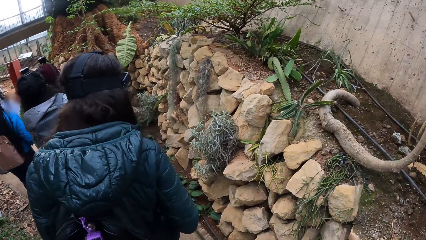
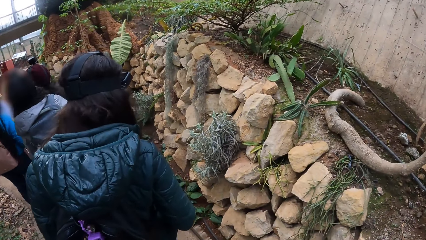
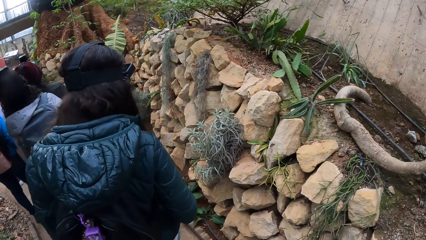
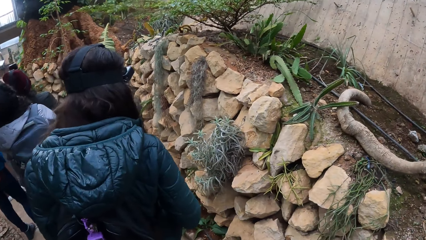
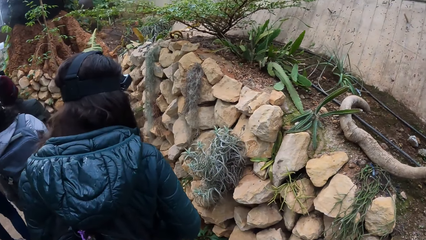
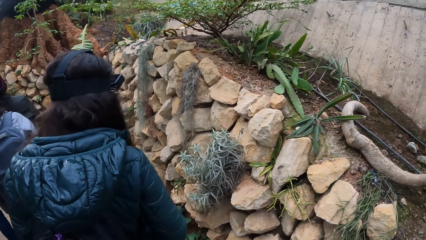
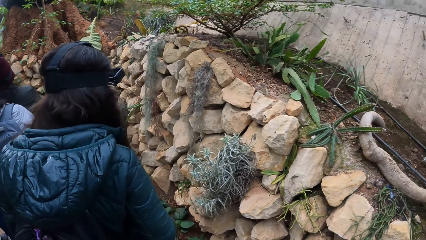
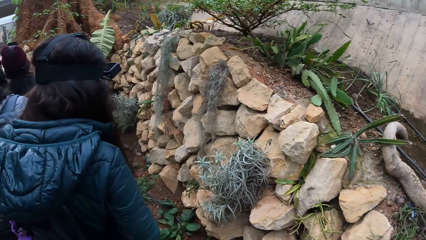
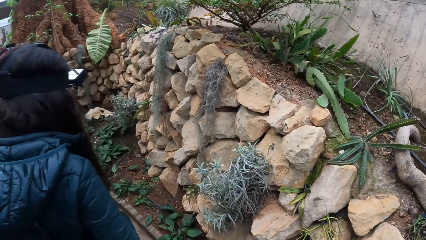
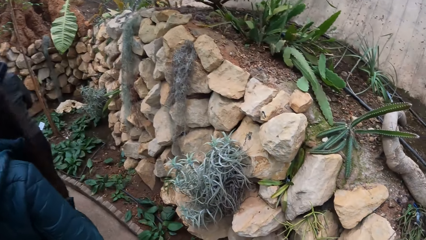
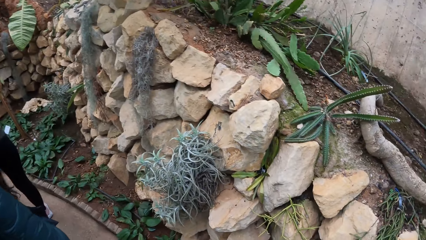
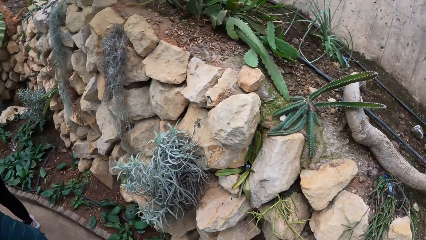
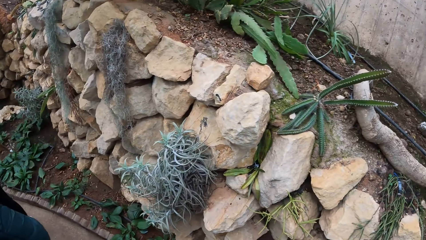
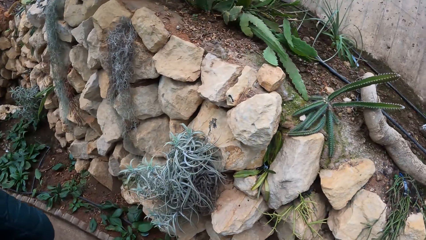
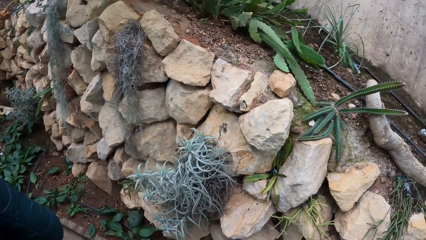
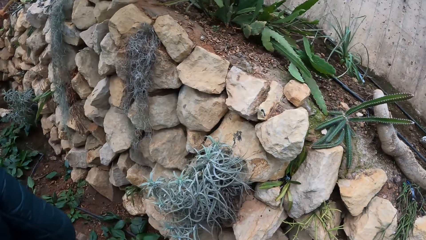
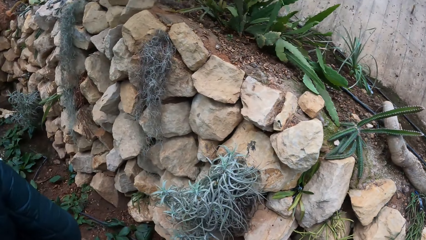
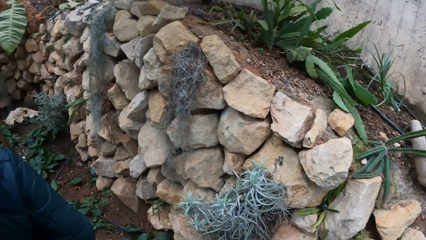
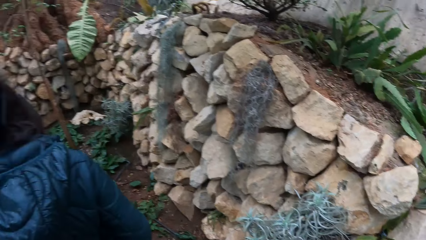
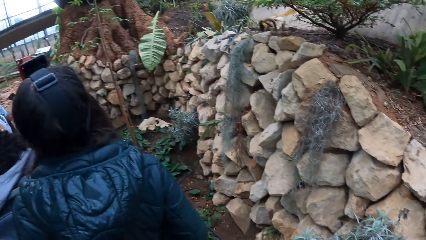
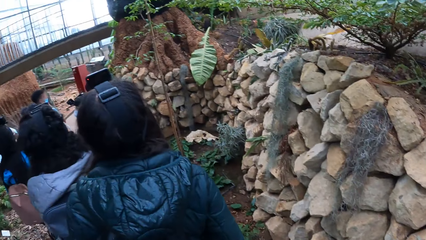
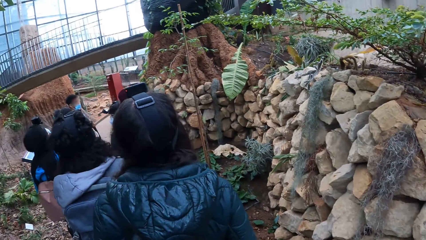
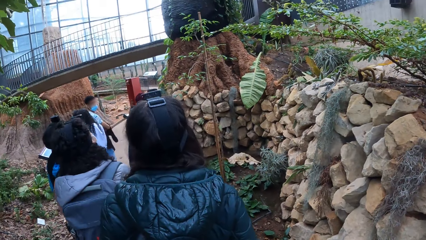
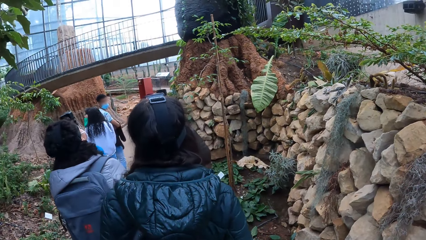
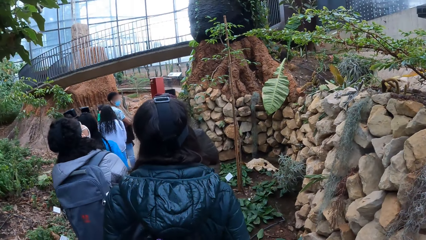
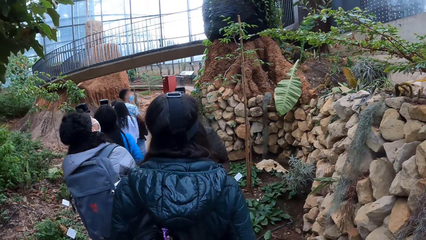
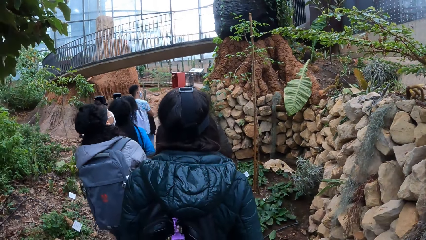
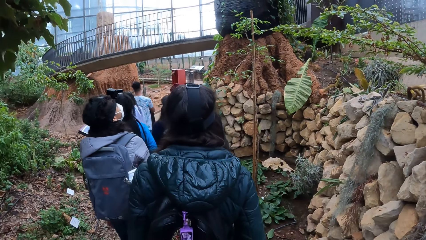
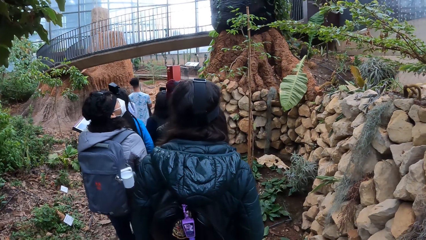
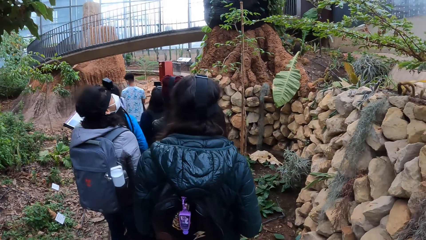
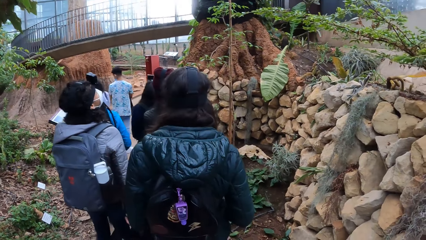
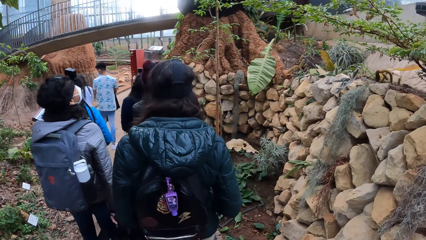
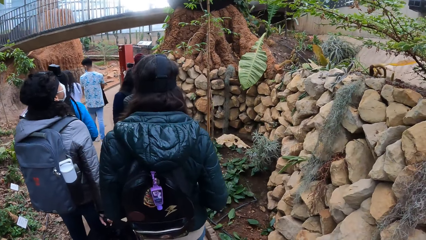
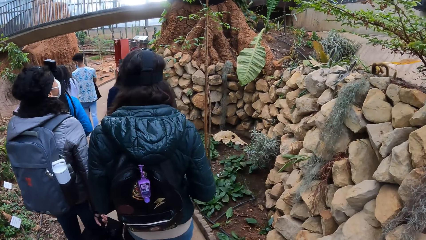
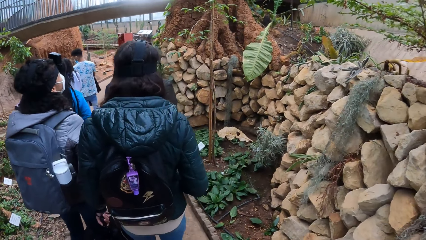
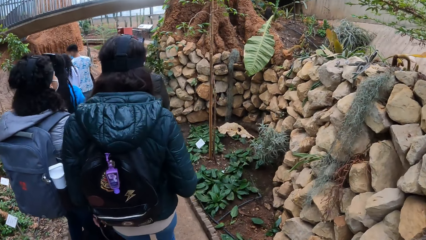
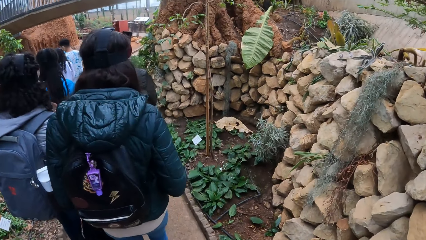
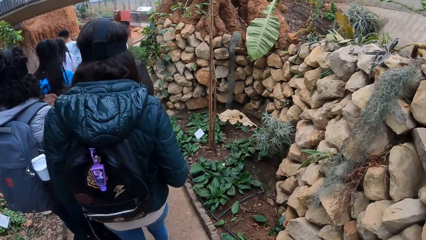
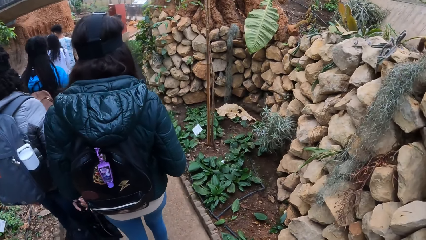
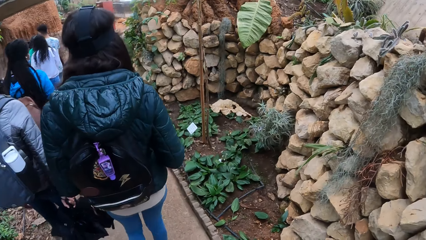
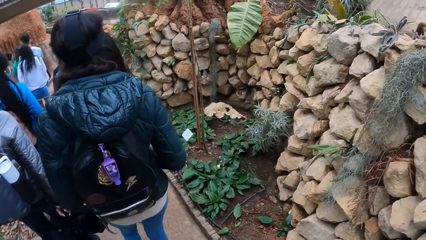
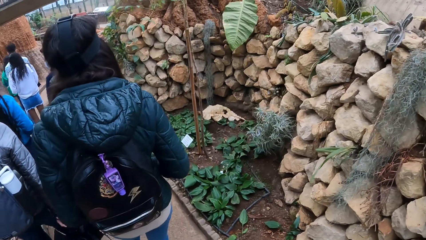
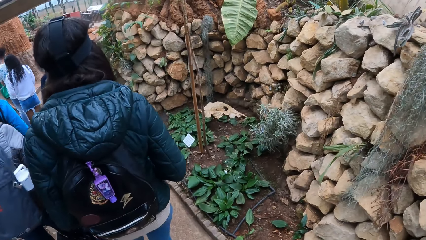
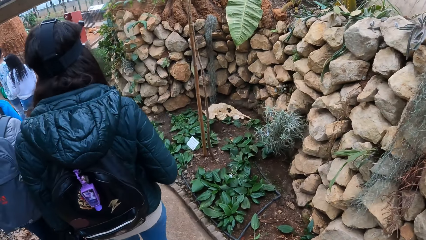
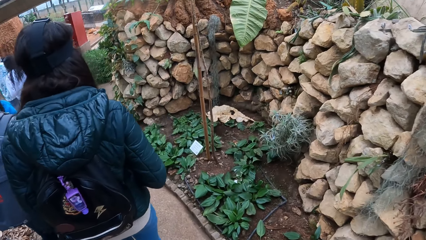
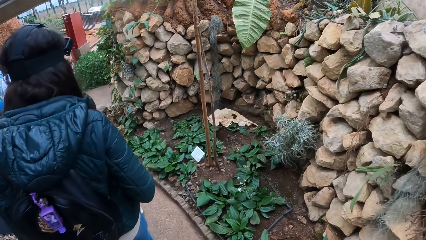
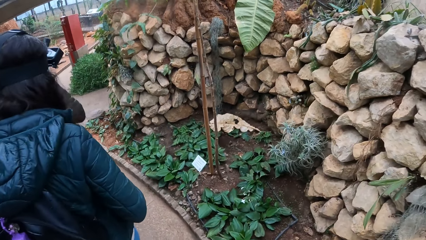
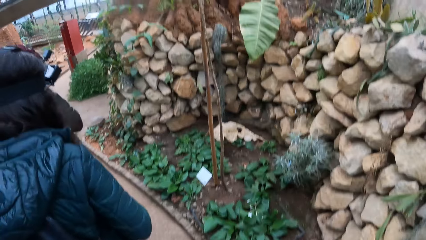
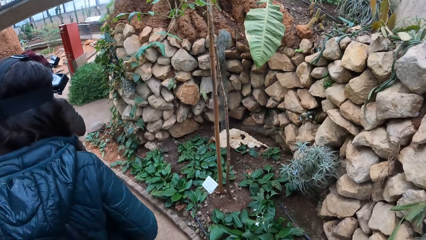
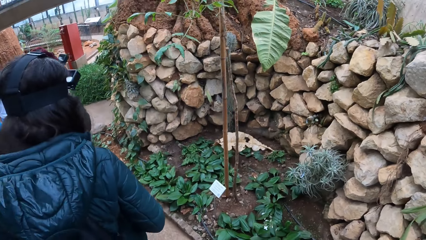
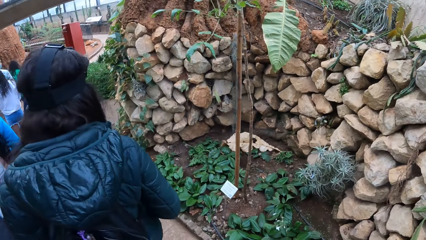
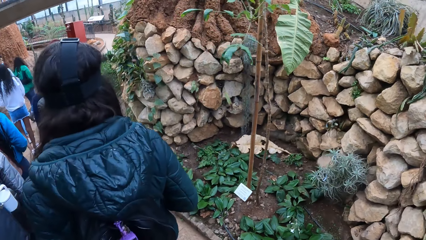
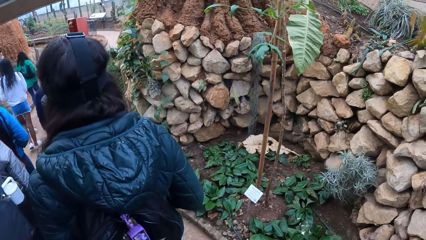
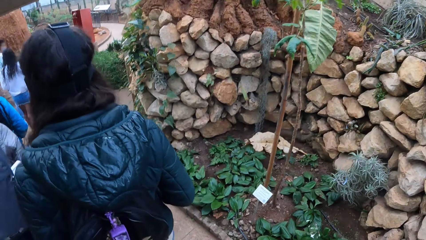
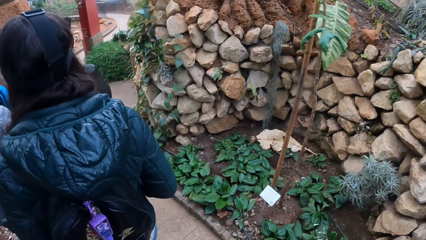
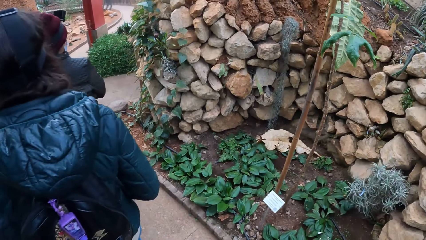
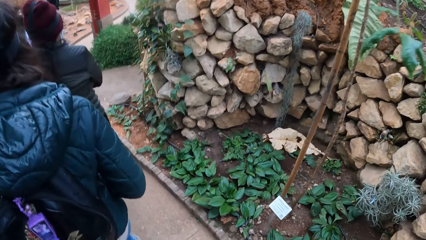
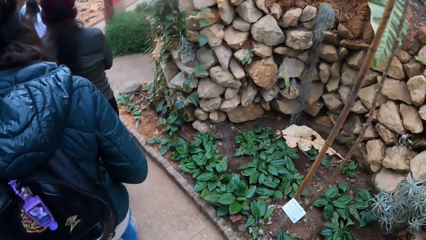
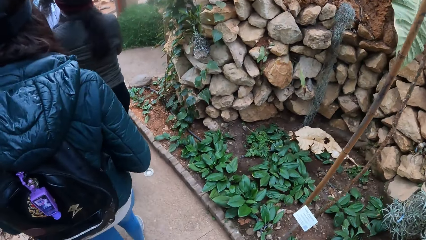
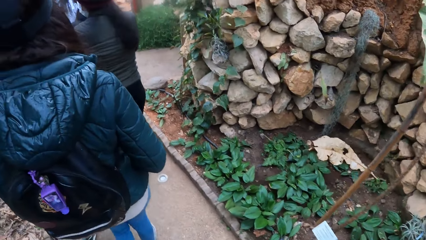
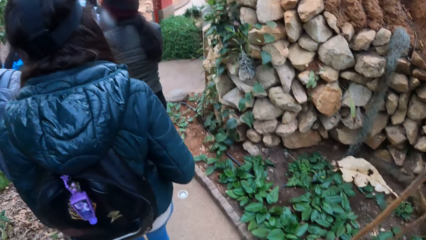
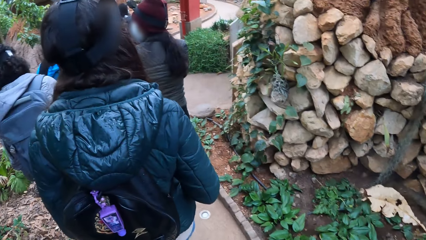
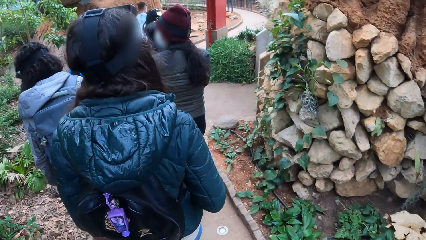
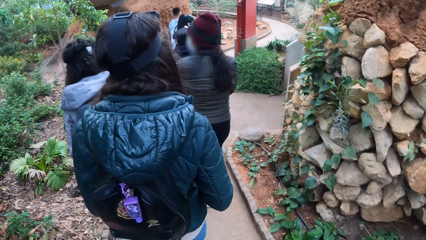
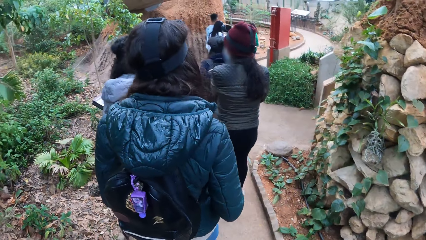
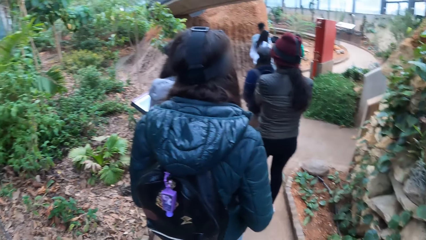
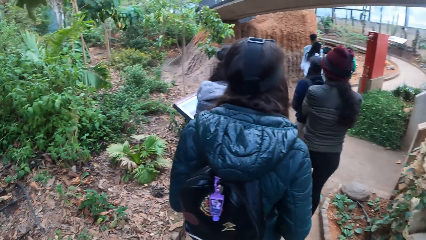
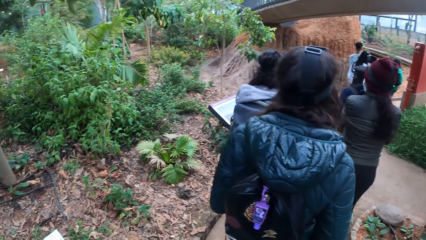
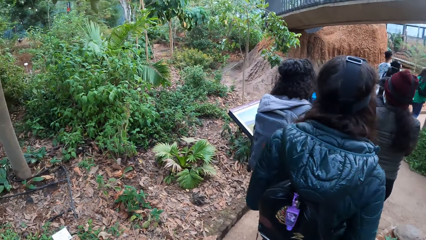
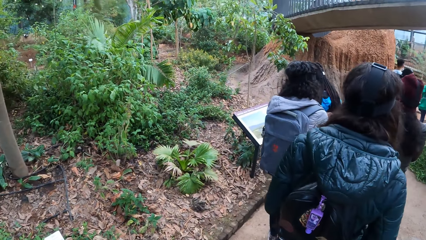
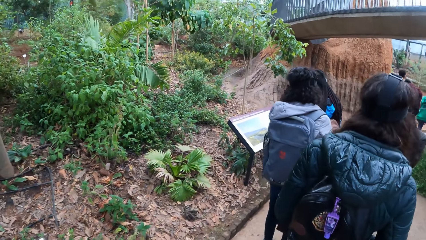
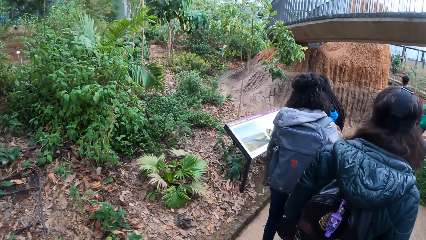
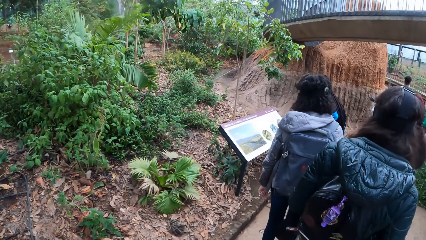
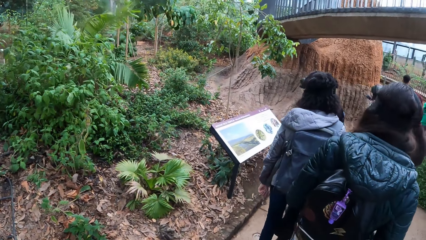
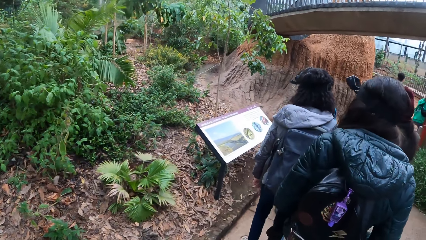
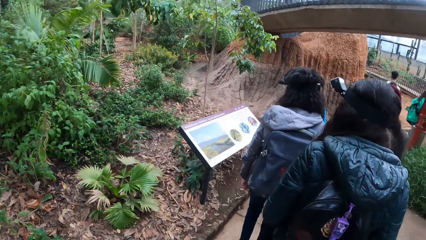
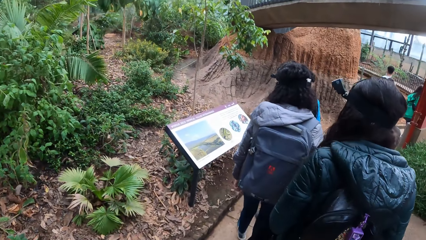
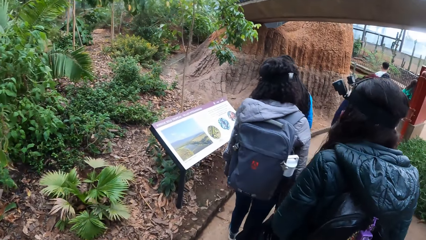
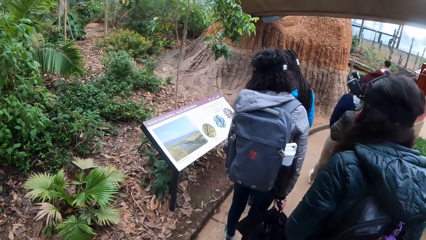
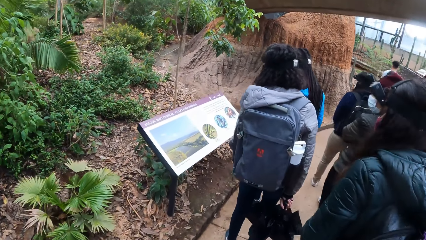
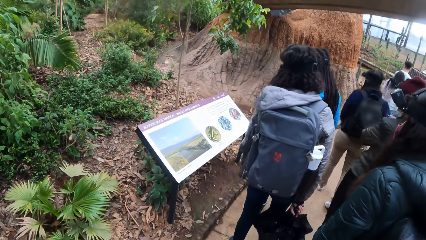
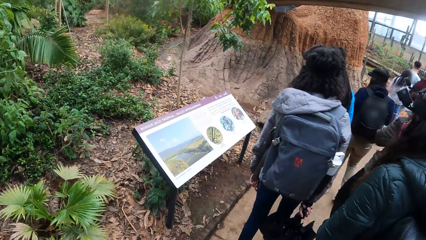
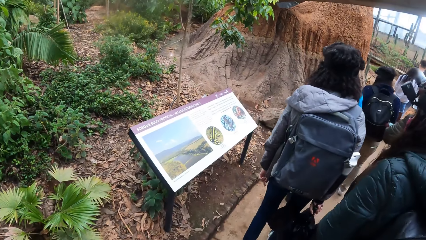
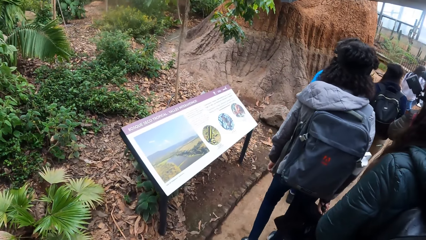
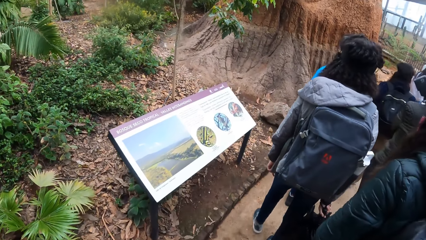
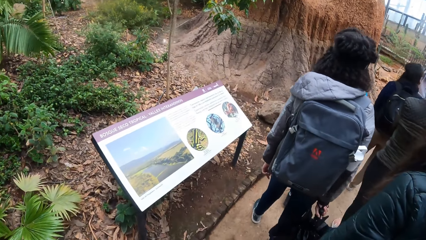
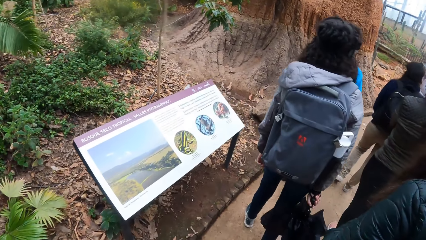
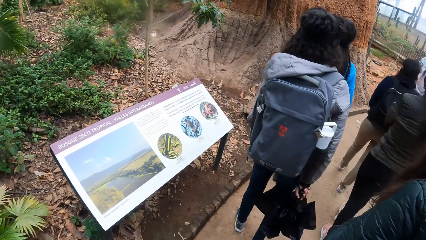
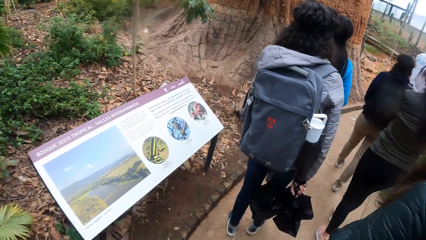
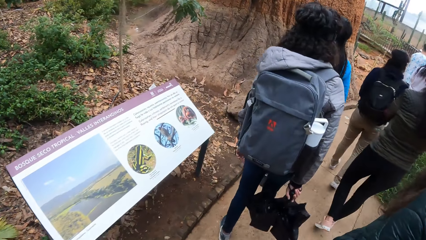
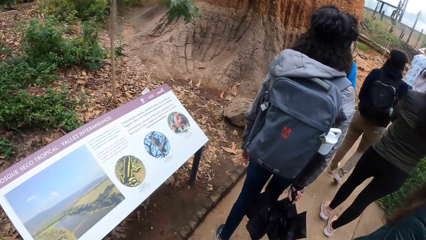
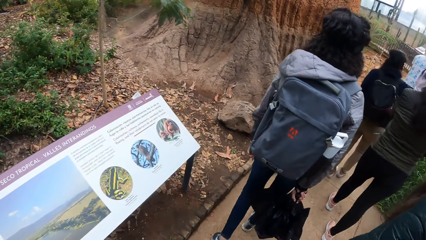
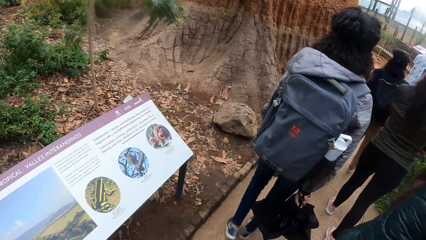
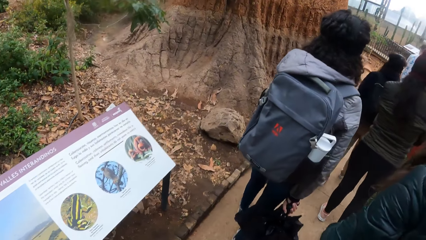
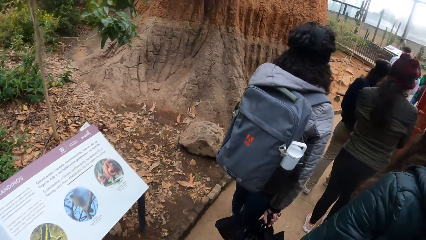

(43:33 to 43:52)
The camera wearer turns to the side. They walk around. They turn to the side. They walk around.
